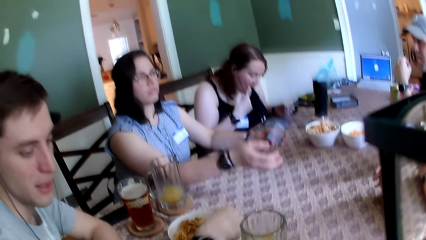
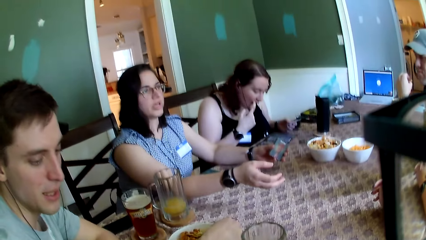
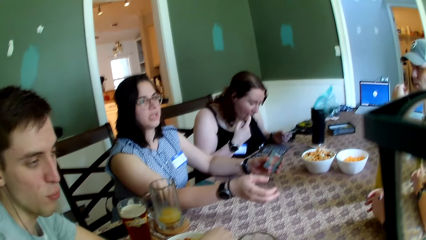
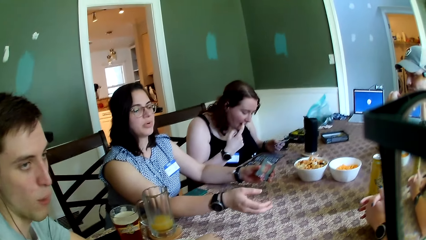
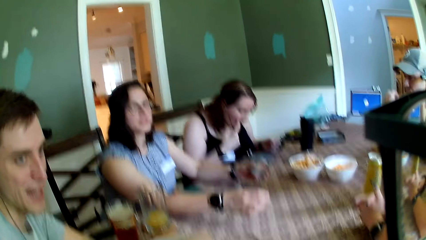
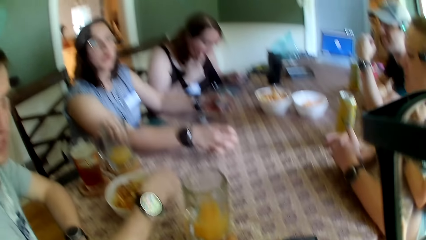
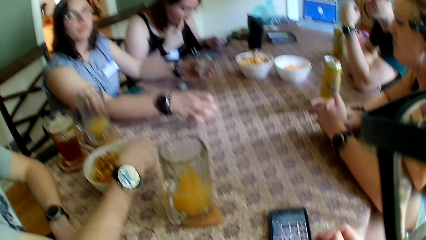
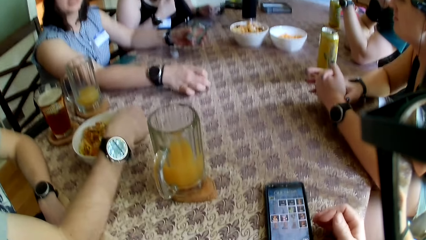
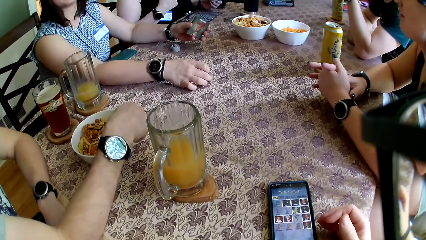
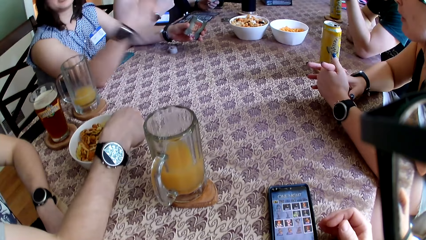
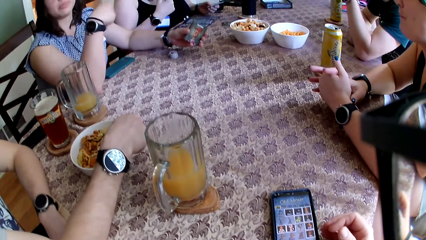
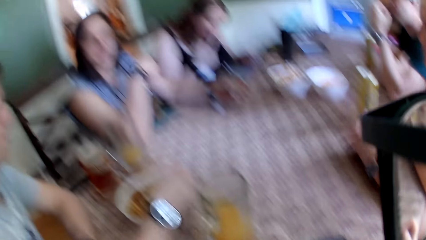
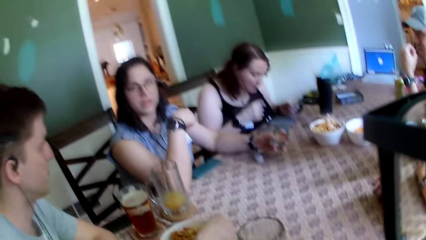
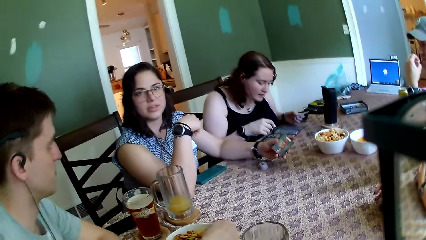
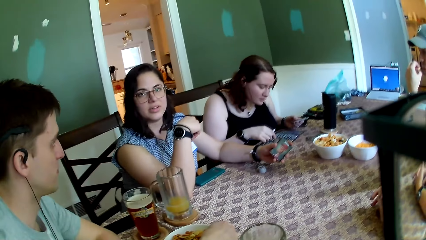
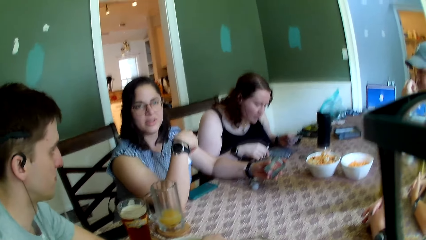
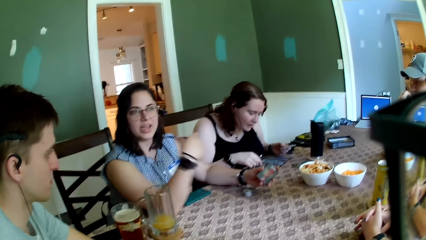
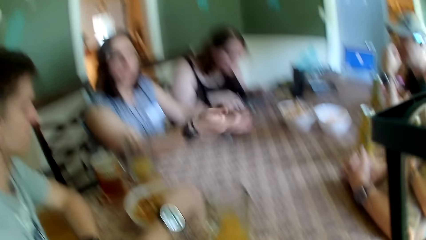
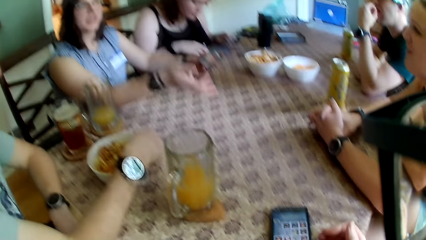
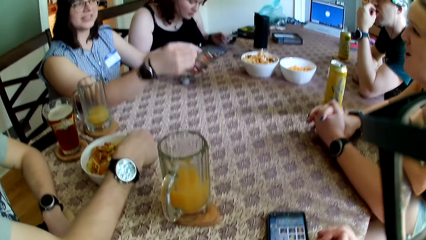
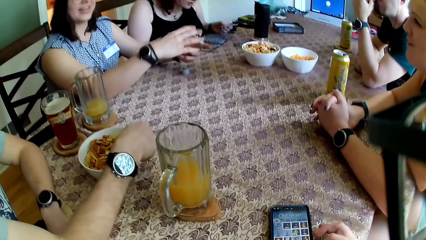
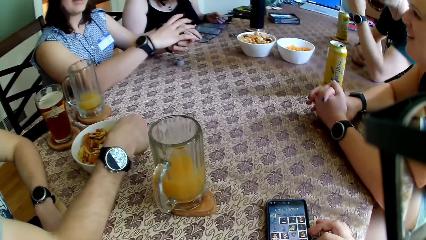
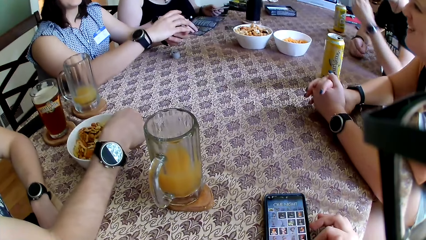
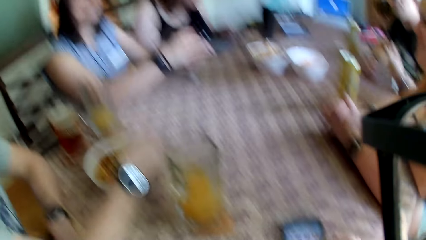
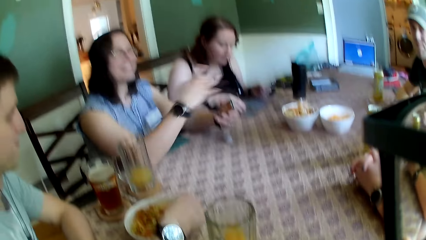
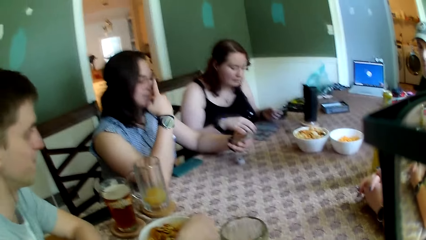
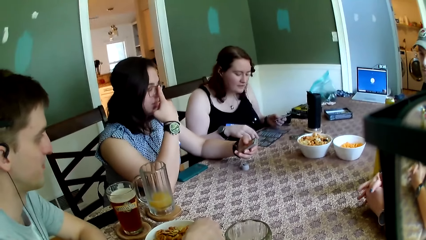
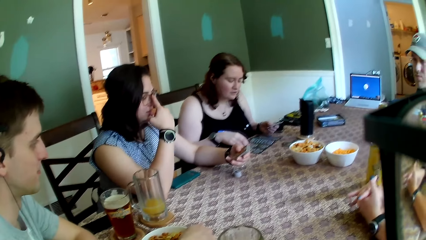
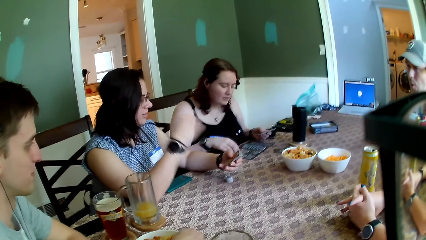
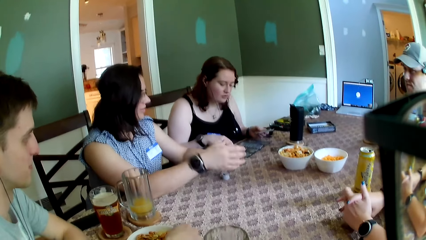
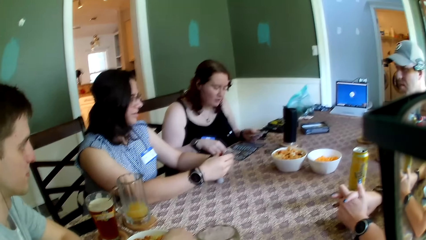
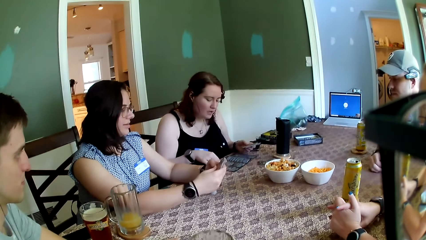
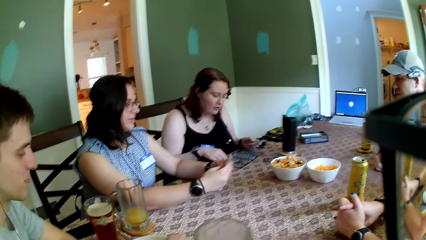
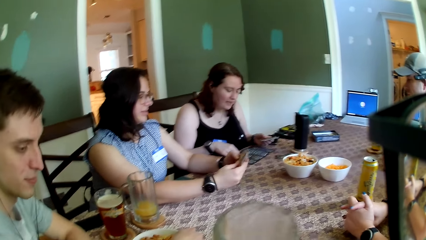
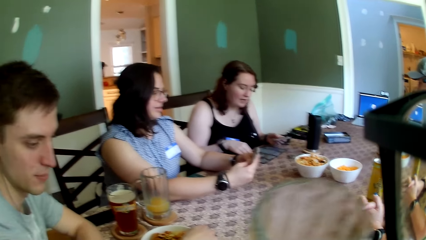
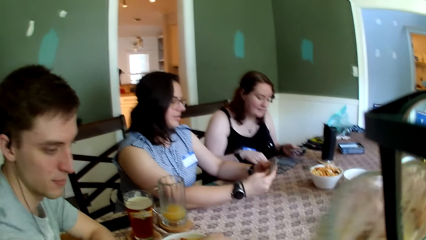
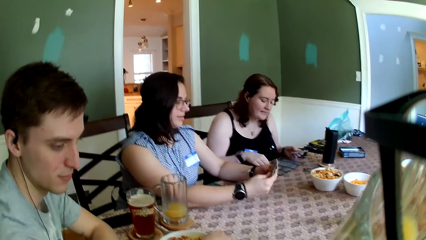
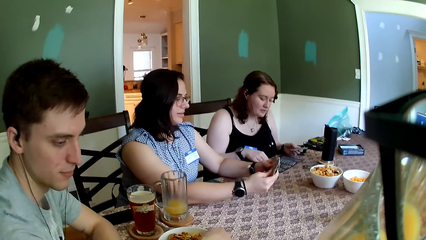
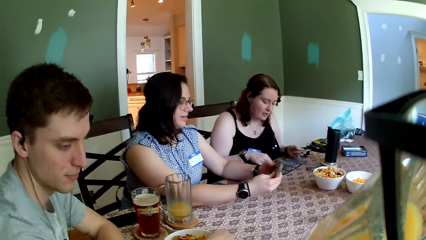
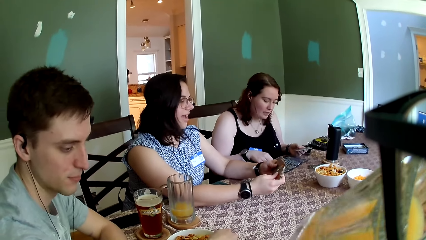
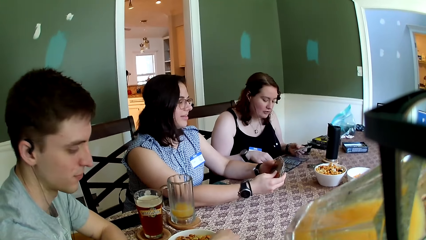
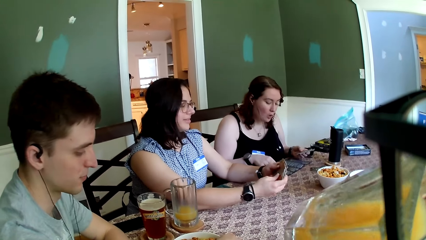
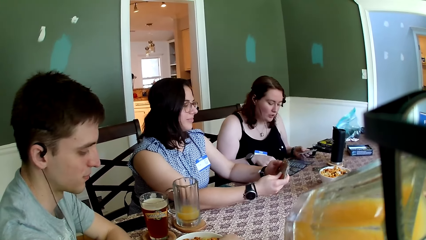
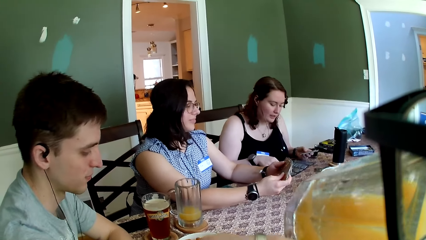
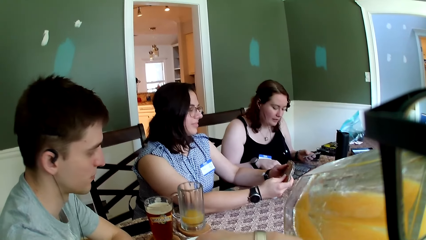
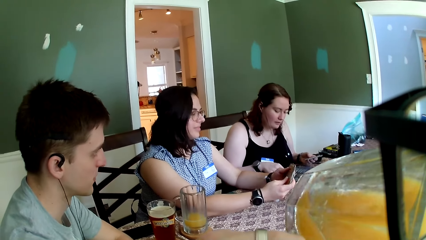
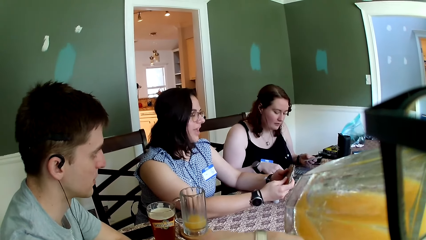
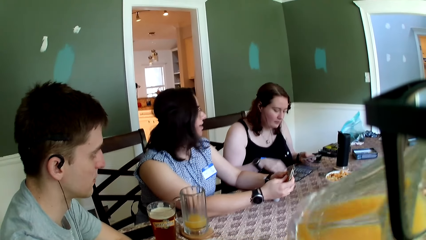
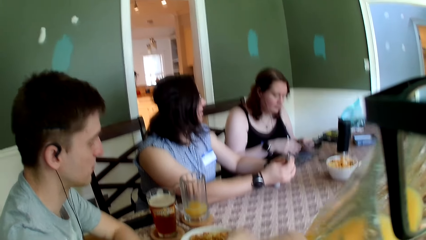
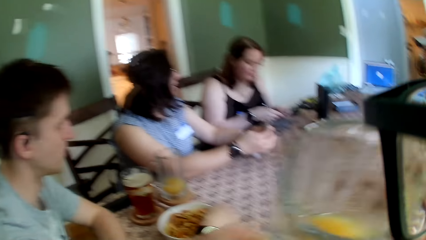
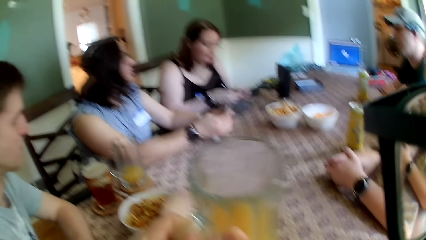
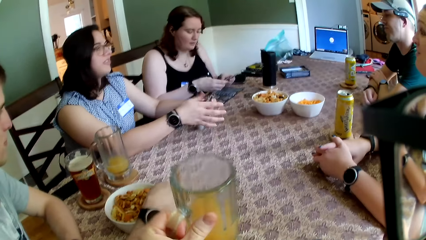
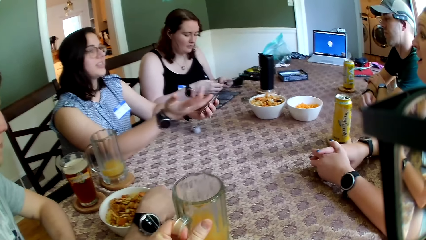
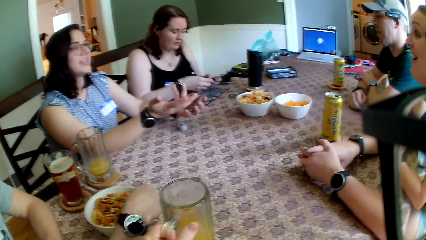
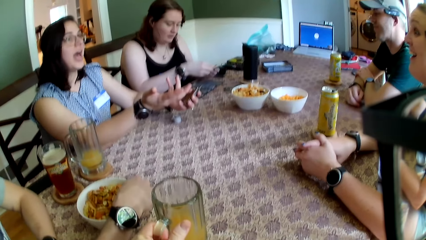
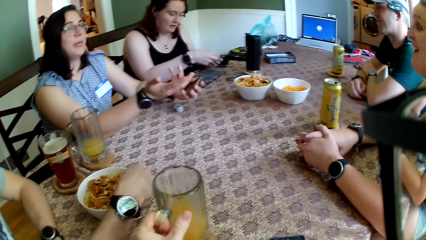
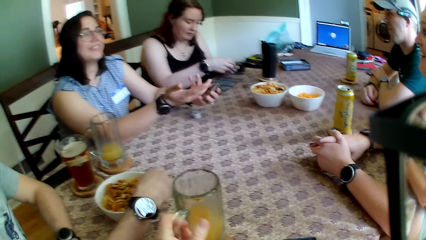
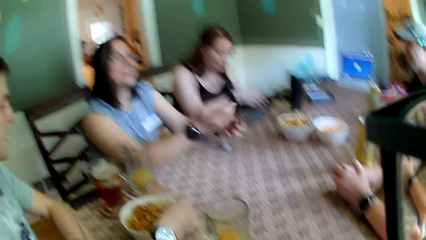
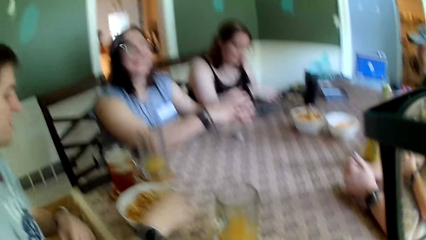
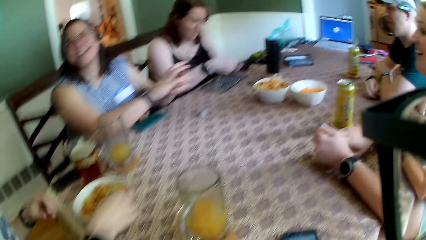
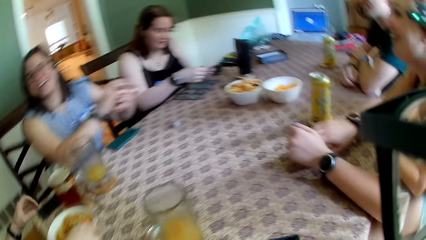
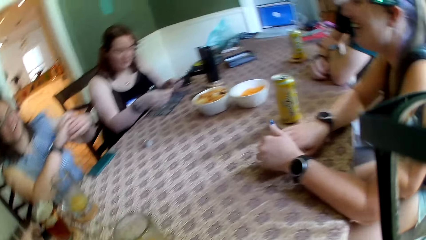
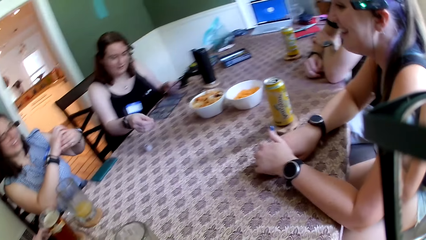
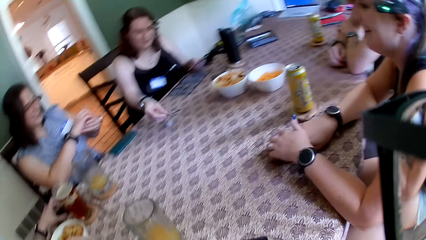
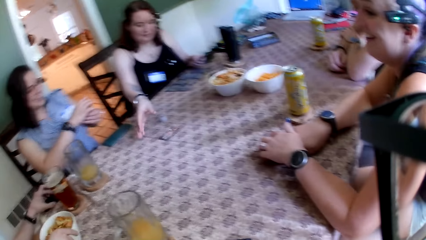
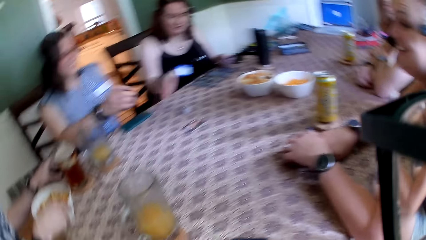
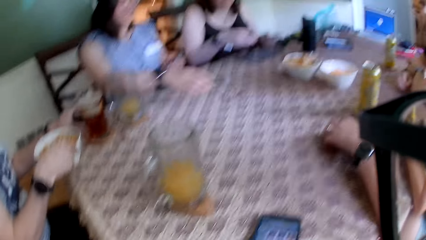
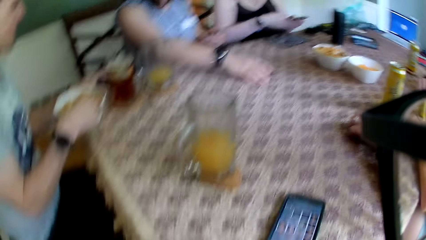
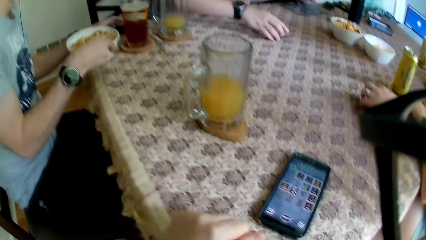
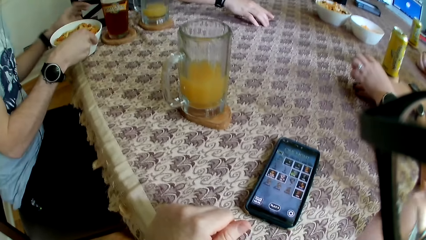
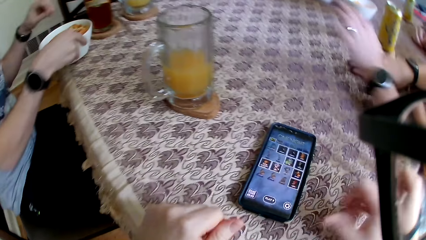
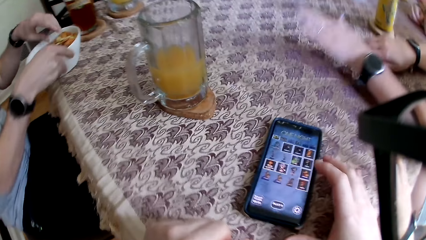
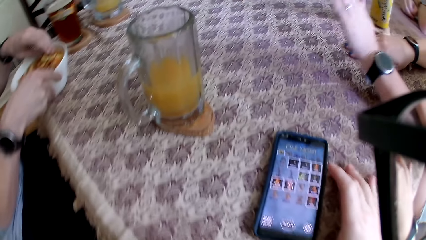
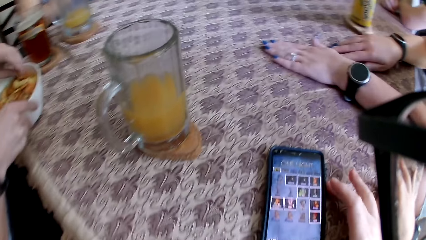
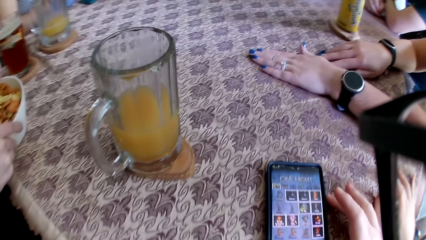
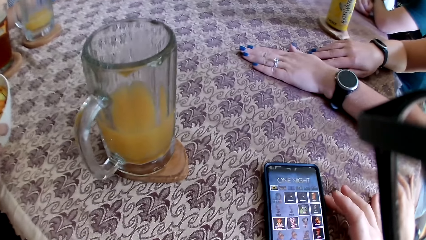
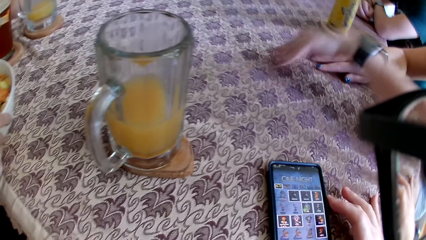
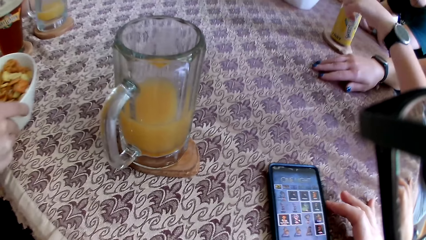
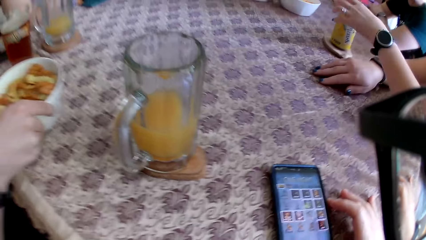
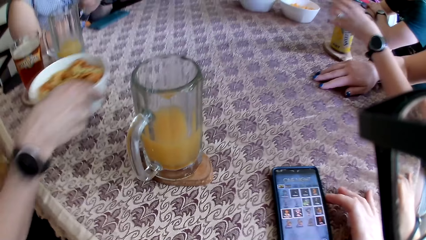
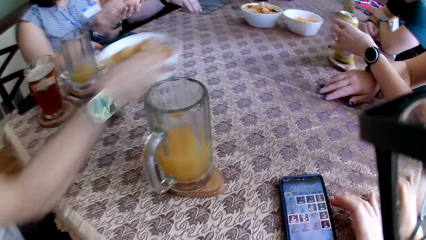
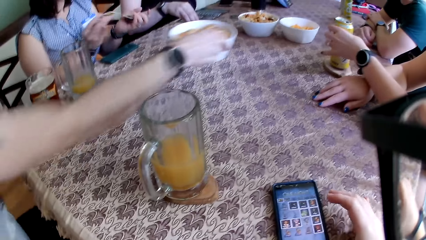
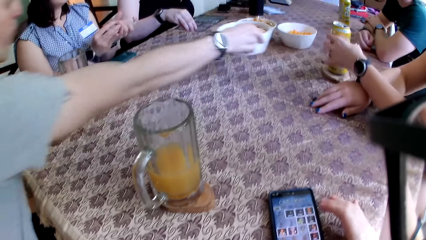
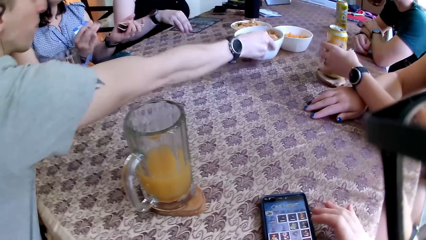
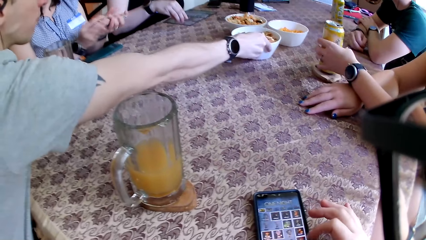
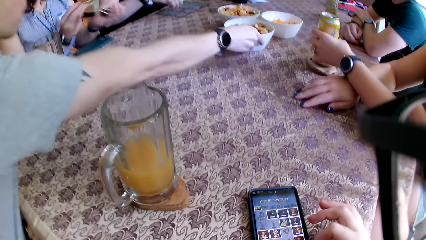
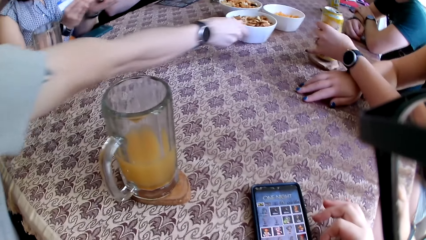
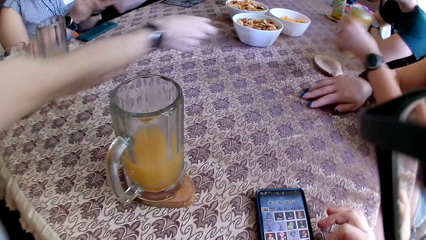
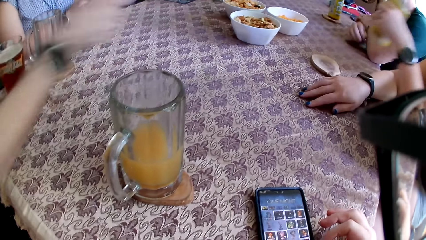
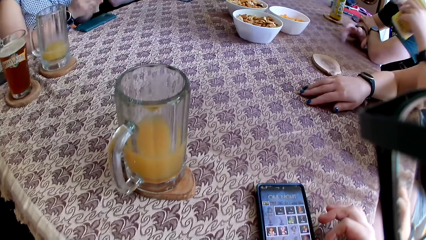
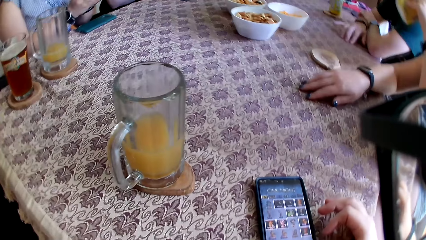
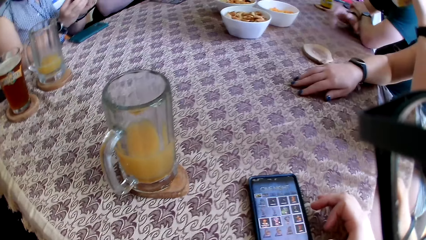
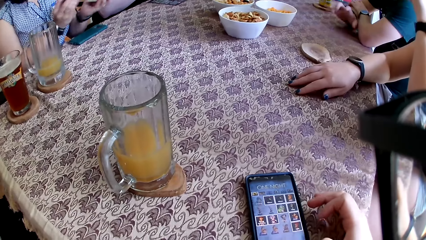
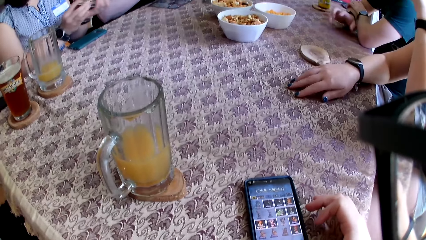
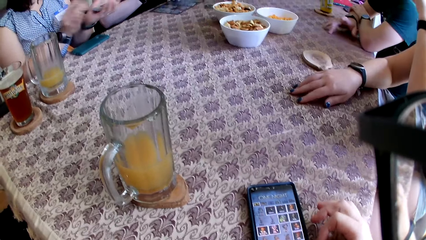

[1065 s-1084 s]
A woman talks to the colleagues. A man talks to the colleagues. The woman moves a hand. The camera wearer looks at the phone. He looks at the colleagues. He picks up the glass cup on the table with his left hand. The woman shuffles the cards. The camera wearer drinks juice from the glass cup in his left hand. The woman sorts the cards in her hands. The camera wearer puts the juice on the table. The woman laughs. Another woman drops the card in her right hand on the table. The camera wearer looks at the phone. The first woman picks up the card on the table with her right hand. Another woman taps the table. The camera wearer touches the phone. The man picks a snack from the bowl on the table with his left hand into his mouth. He moves the bowl of snack with his right hand on the table and puts the bowl on the table.
